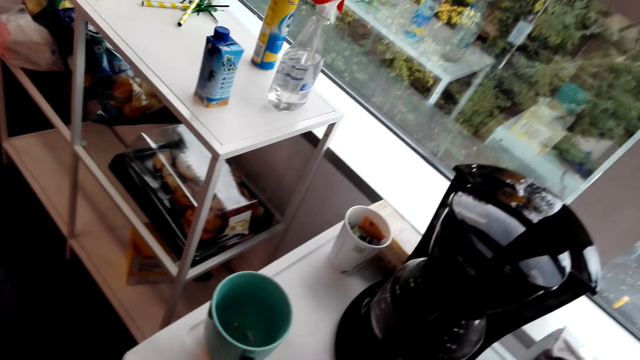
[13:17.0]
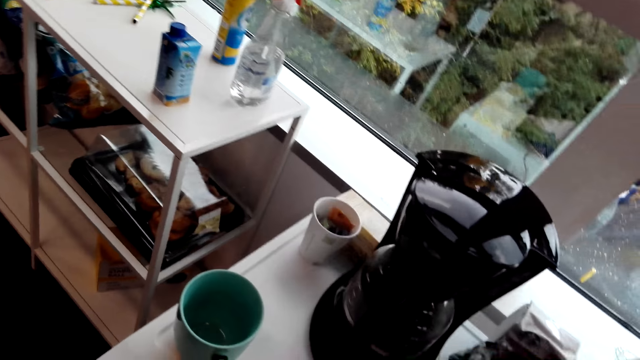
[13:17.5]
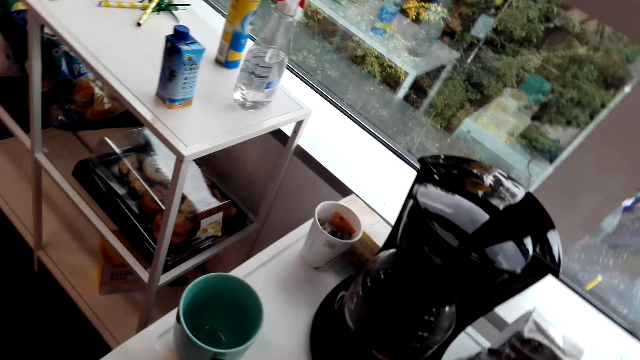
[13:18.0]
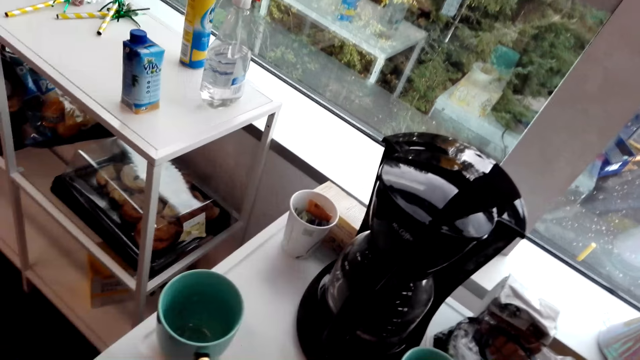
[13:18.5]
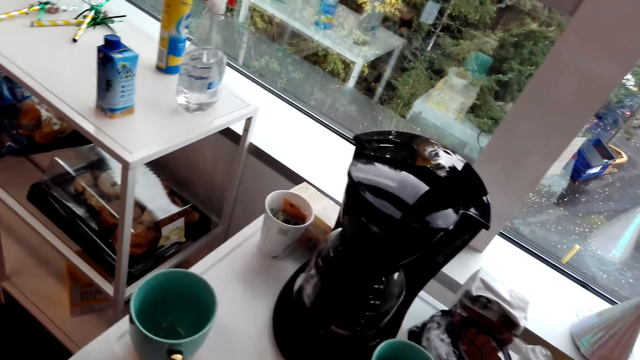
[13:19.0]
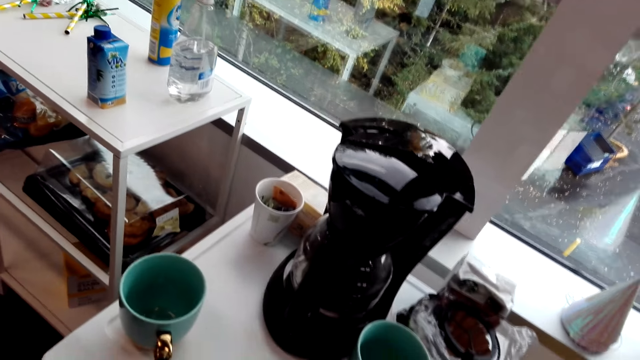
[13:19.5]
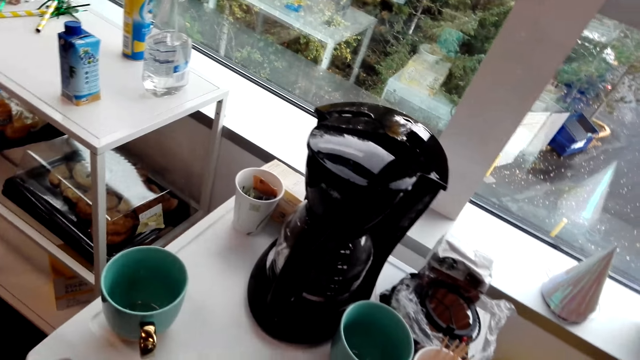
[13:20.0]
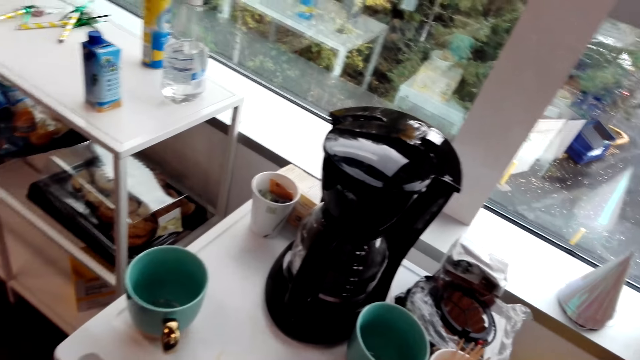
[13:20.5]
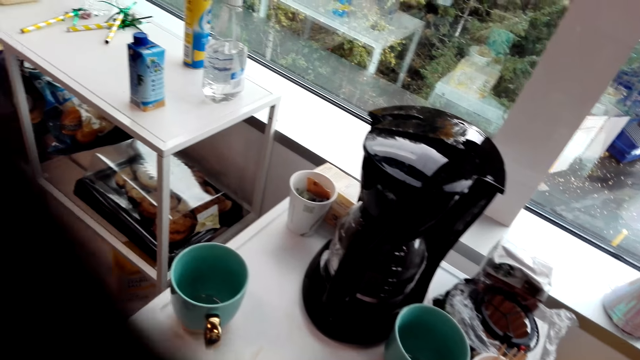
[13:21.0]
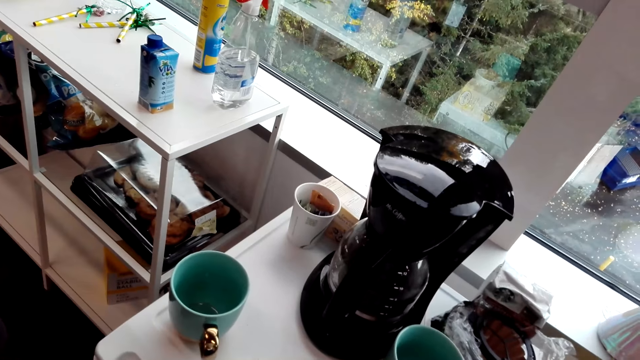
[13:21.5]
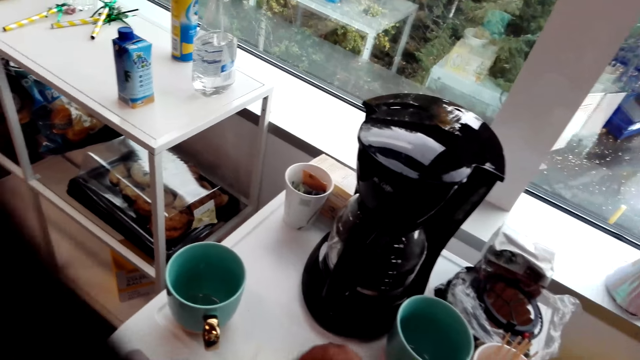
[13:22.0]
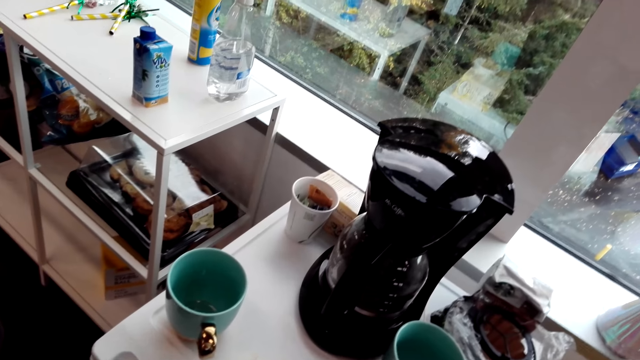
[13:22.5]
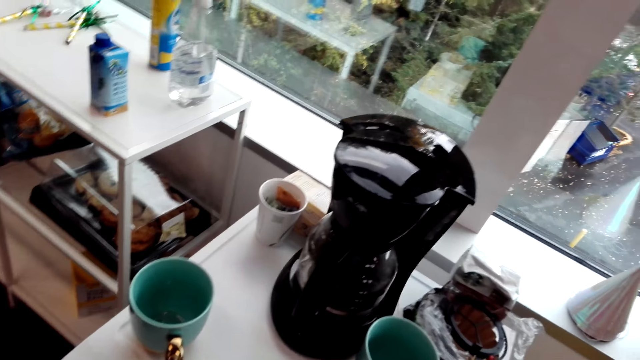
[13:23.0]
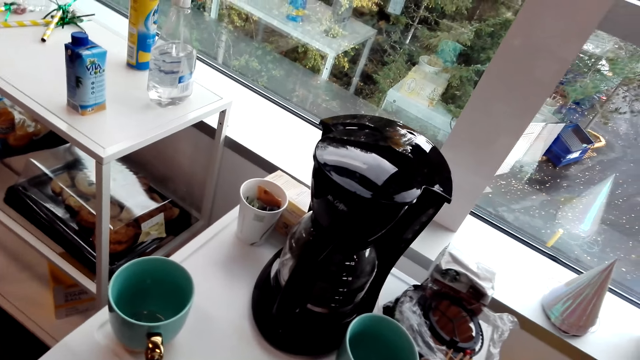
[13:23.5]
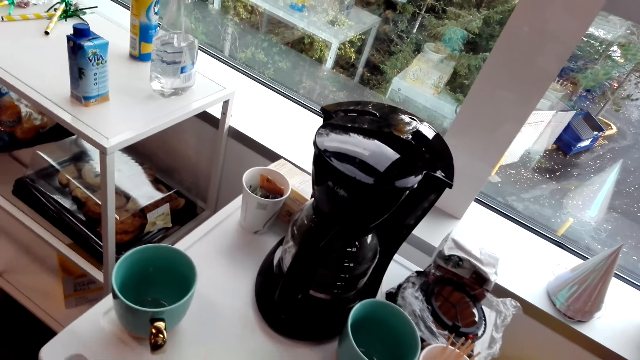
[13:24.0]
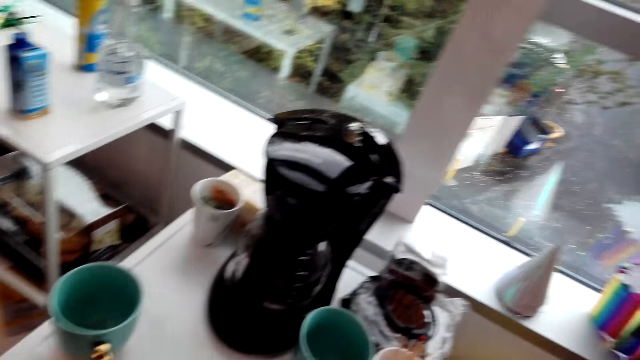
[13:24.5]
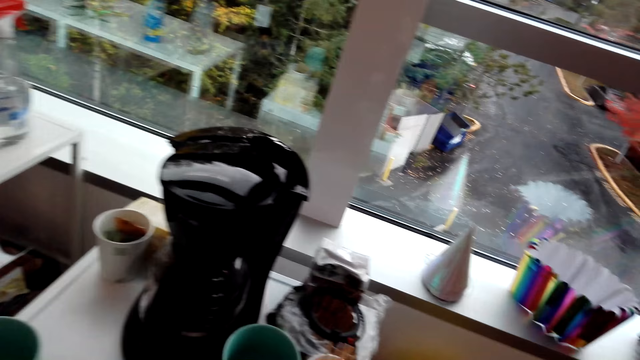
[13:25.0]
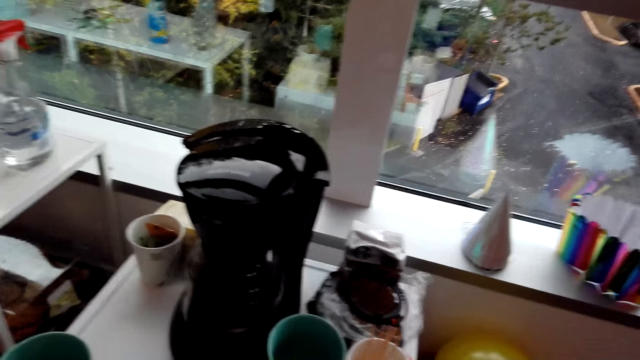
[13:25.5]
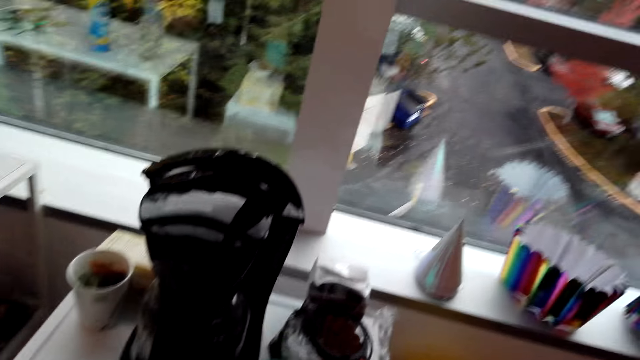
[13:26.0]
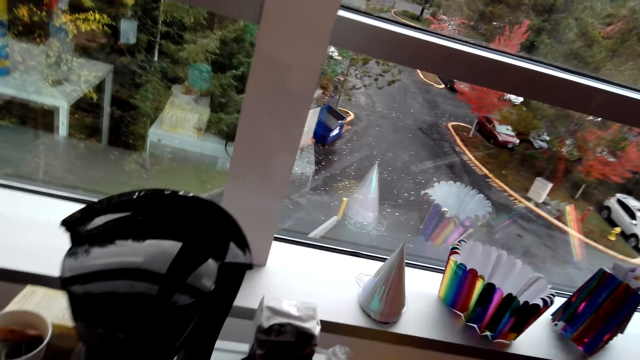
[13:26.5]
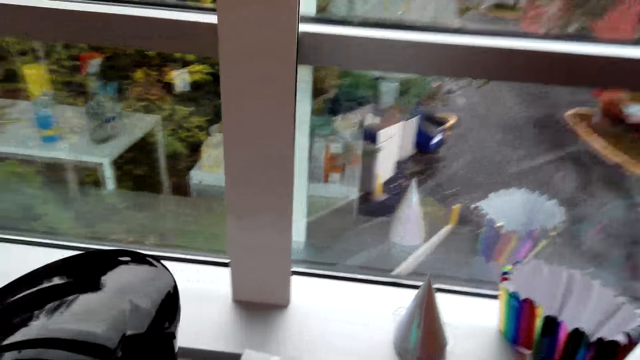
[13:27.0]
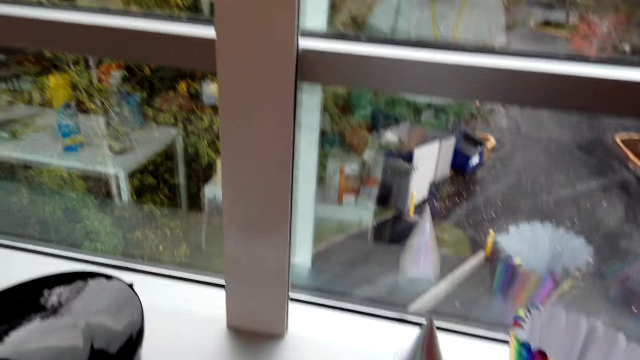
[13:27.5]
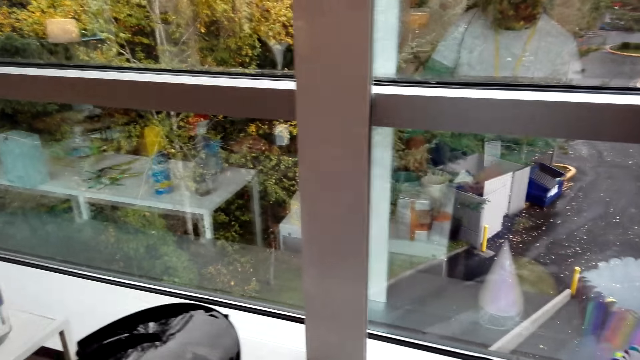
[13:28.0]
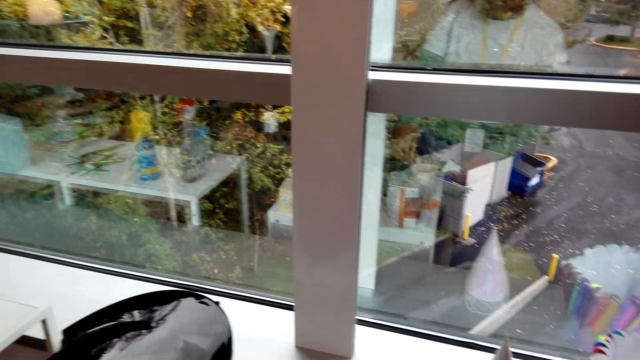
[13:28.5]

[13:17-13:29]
The camera wearer rests the hand on the table.

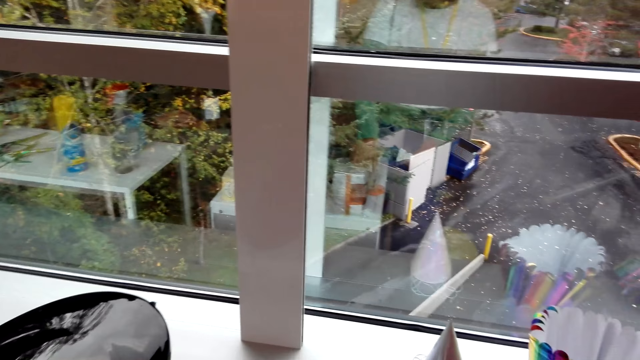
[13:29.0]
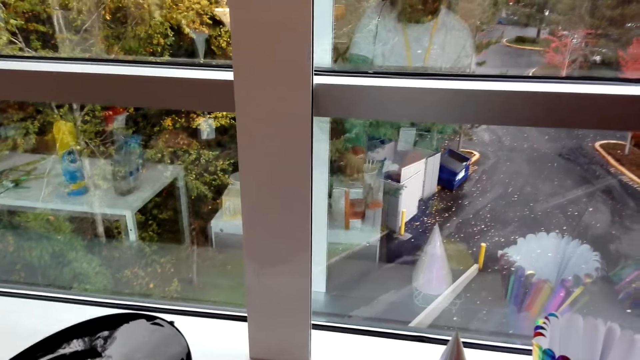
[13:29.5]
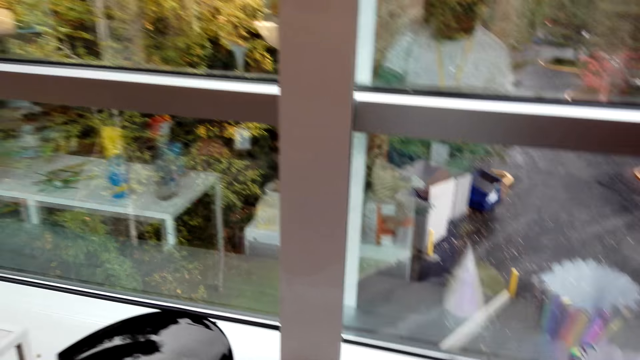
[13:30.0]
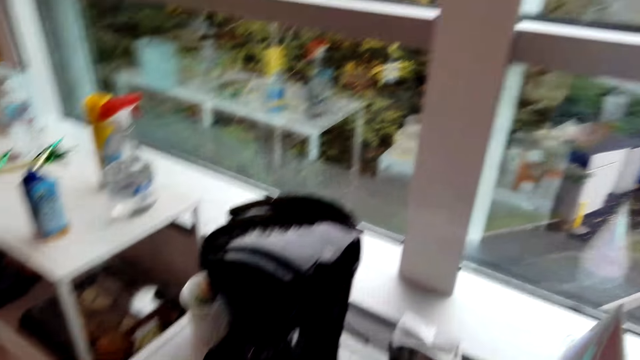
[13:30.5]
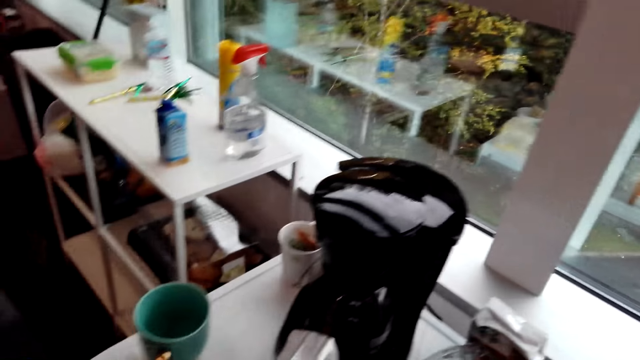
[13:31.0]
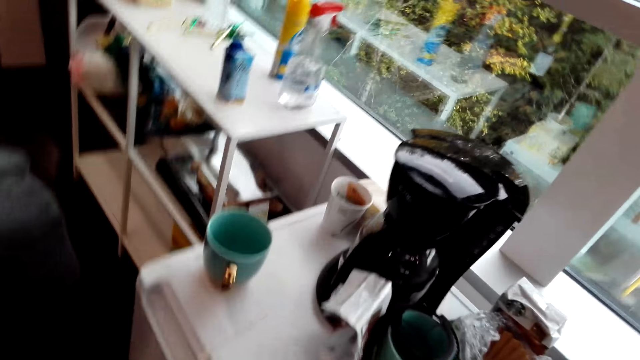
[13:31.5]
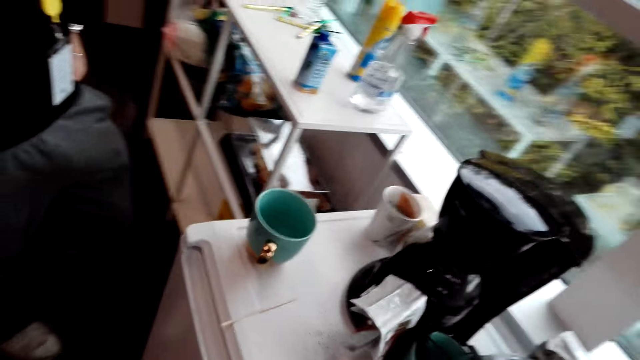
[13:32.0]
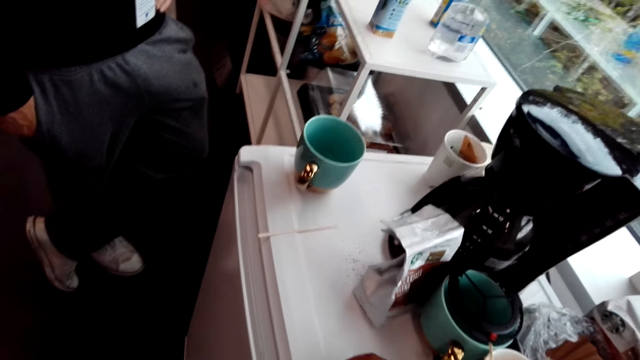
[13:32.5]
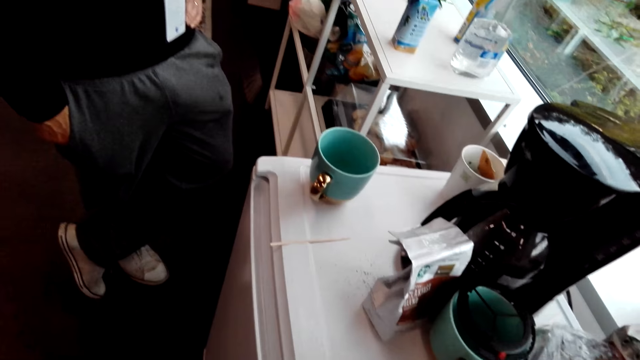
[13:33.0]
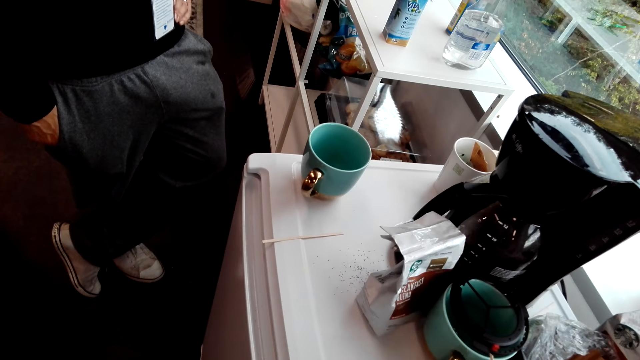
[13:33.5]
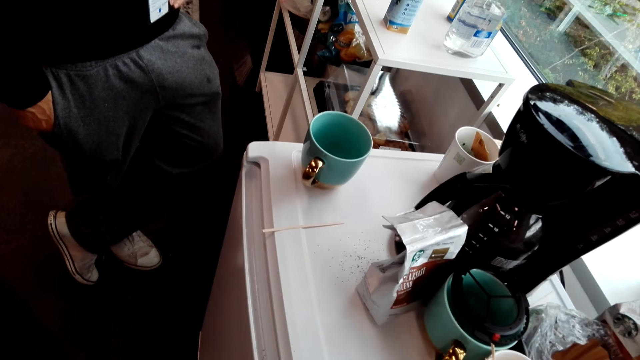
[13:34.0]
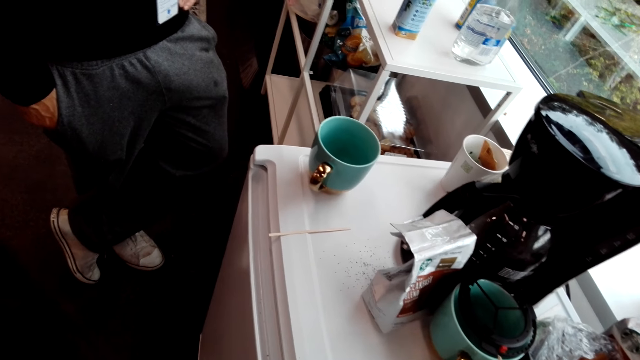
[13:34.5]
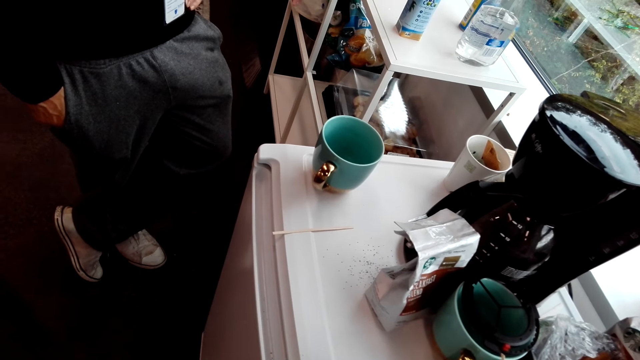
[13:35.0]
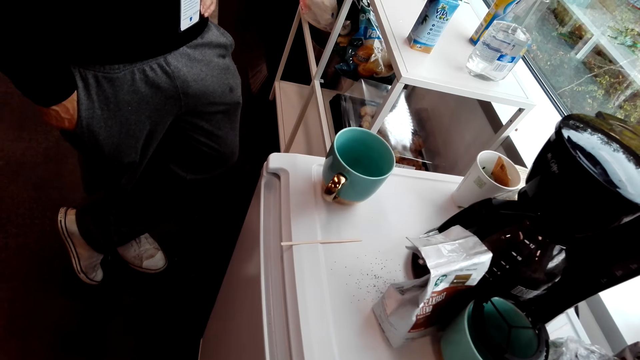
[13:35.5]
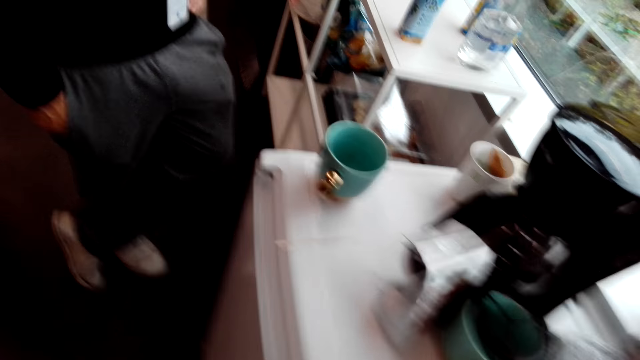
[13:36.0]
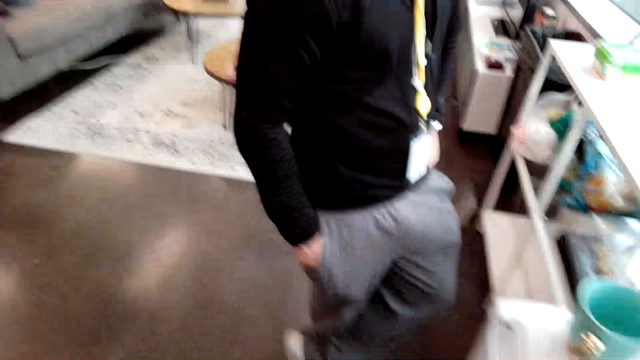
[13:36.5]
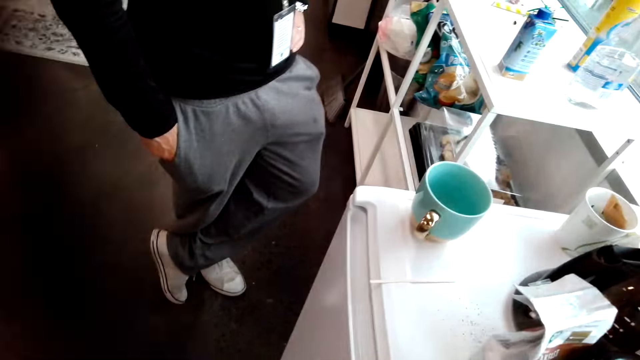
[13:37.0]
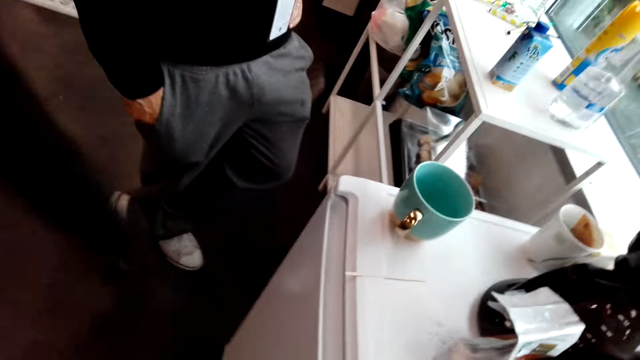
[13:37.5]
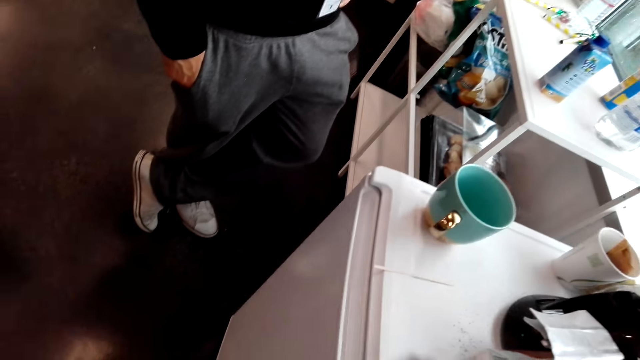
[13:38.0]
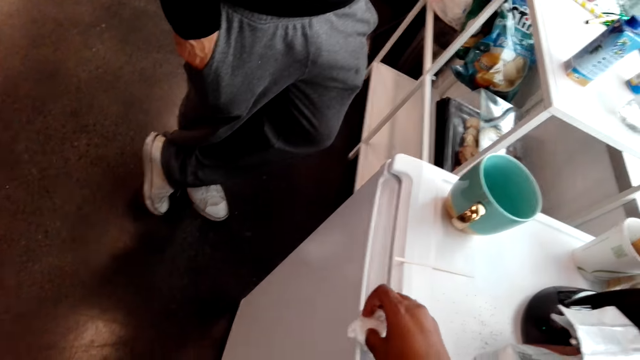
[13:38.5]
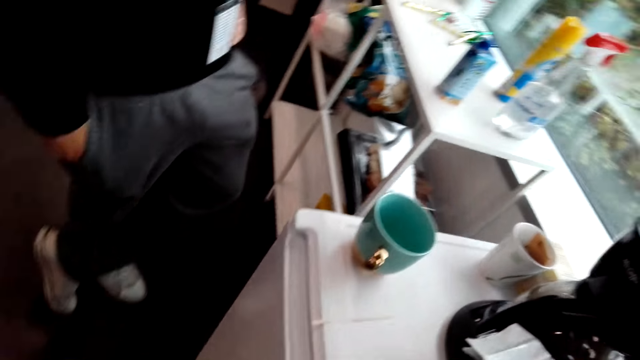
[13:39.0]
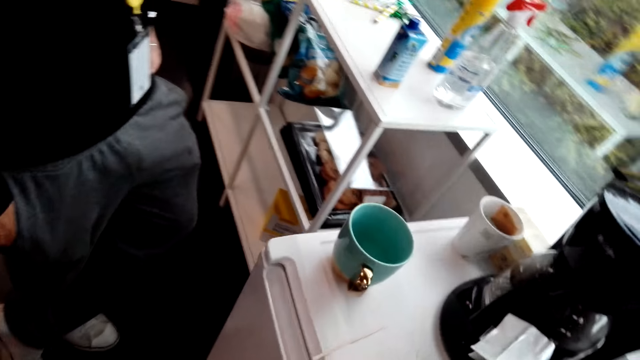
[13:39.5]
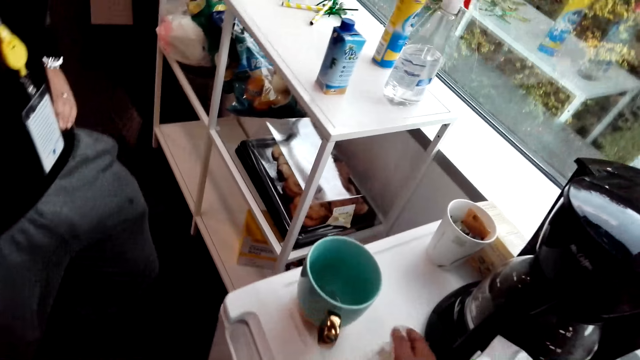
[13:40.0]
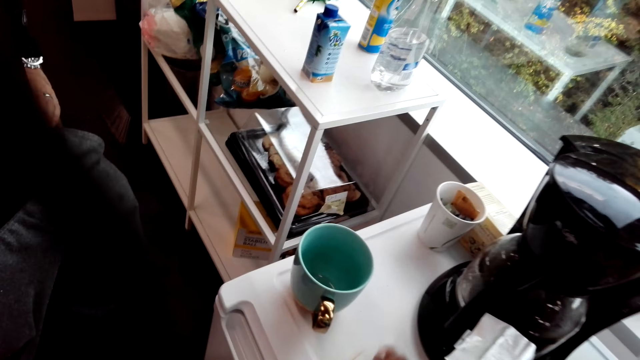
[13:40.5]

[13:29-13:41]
The camera wearer wipes the table.
